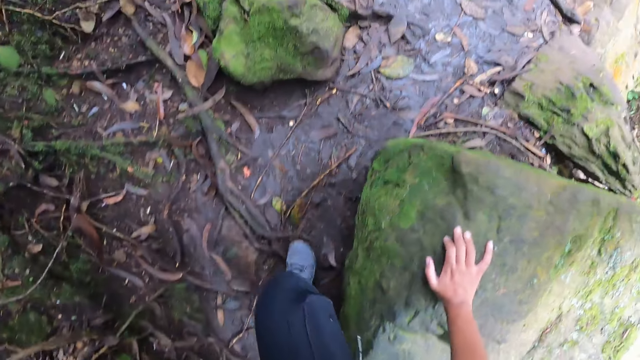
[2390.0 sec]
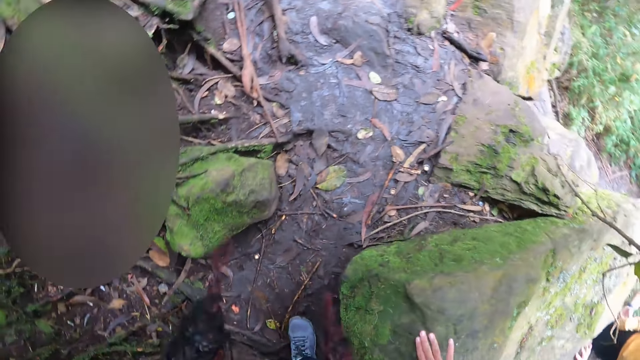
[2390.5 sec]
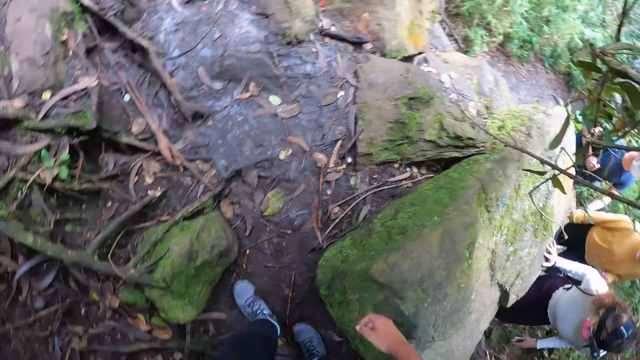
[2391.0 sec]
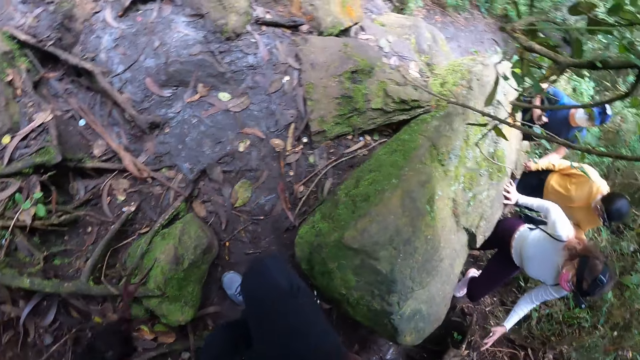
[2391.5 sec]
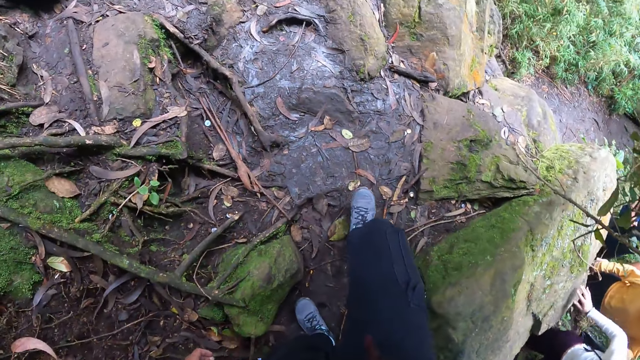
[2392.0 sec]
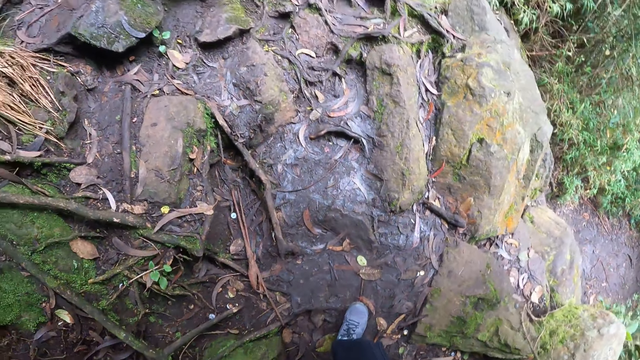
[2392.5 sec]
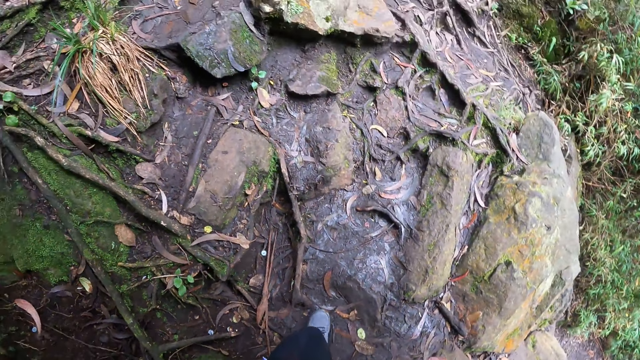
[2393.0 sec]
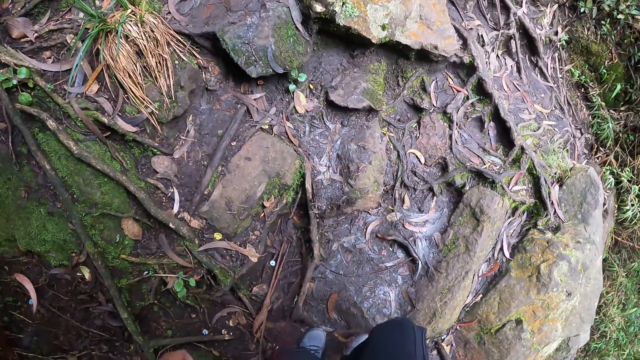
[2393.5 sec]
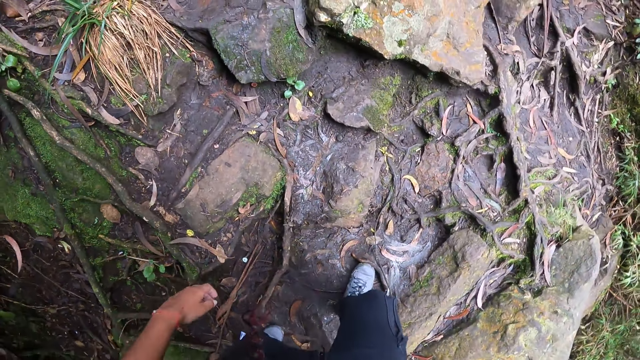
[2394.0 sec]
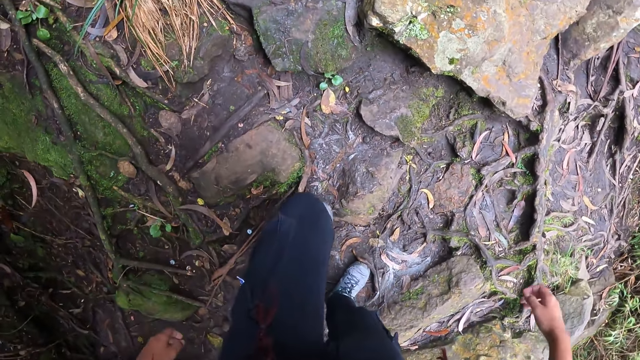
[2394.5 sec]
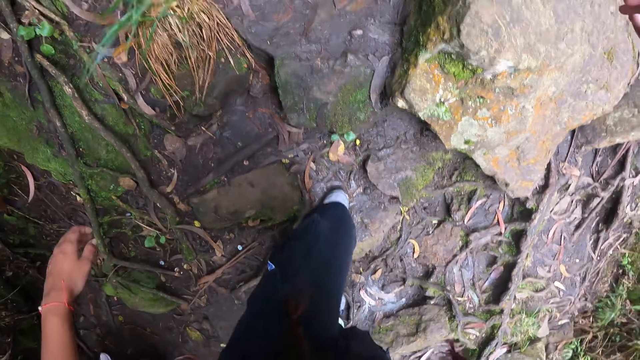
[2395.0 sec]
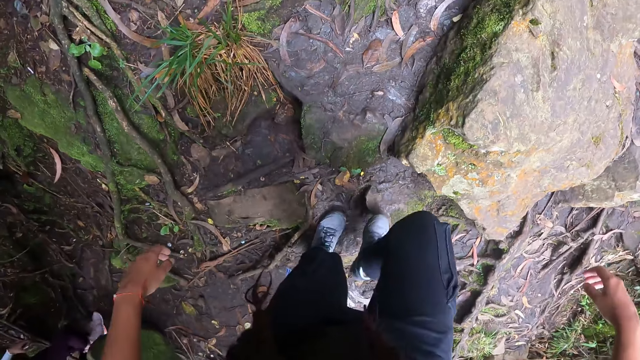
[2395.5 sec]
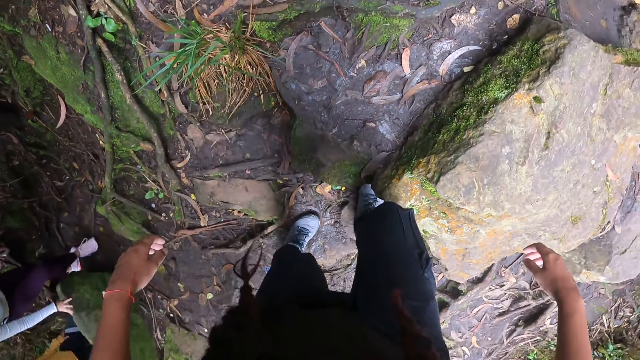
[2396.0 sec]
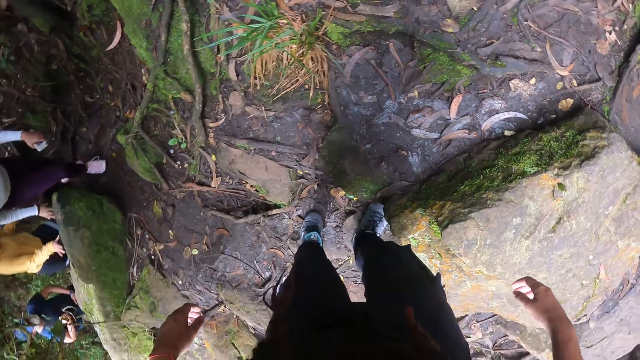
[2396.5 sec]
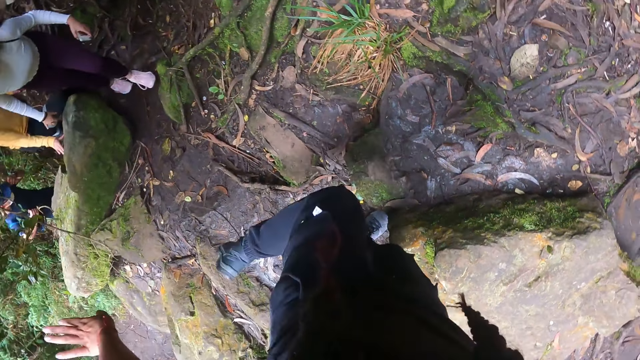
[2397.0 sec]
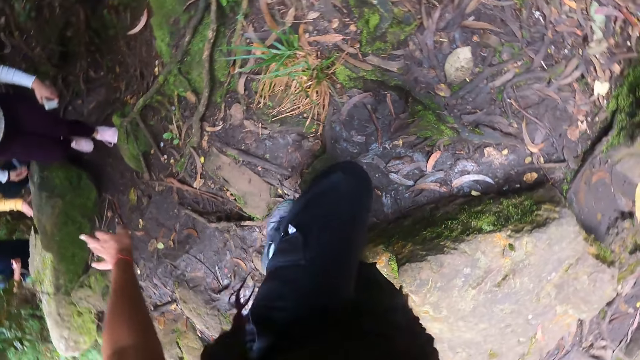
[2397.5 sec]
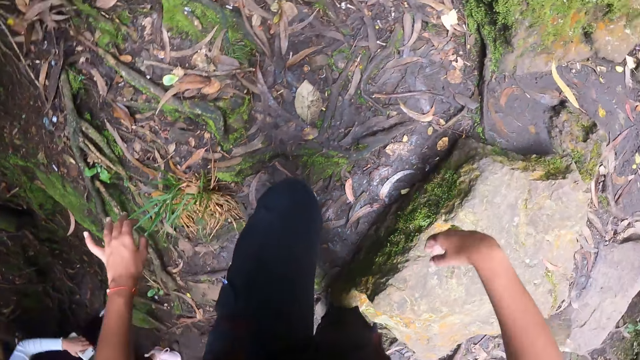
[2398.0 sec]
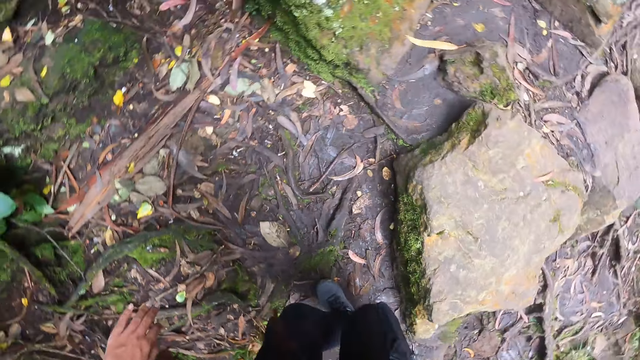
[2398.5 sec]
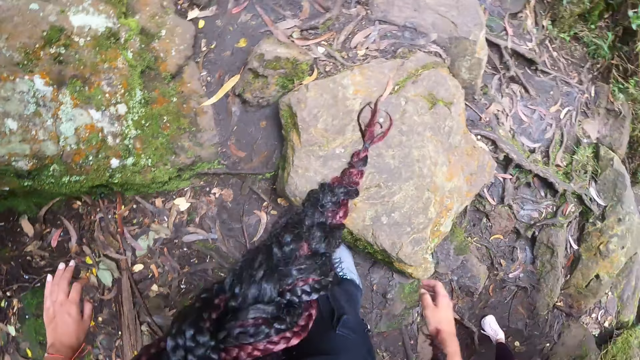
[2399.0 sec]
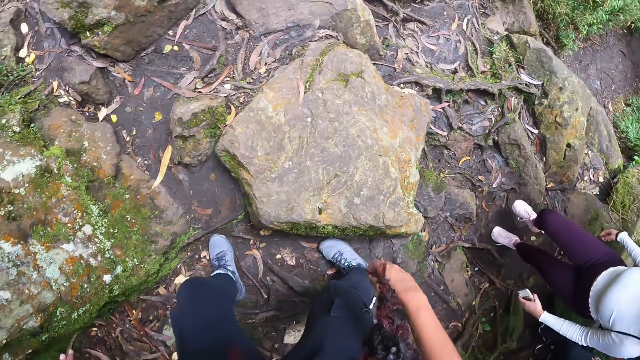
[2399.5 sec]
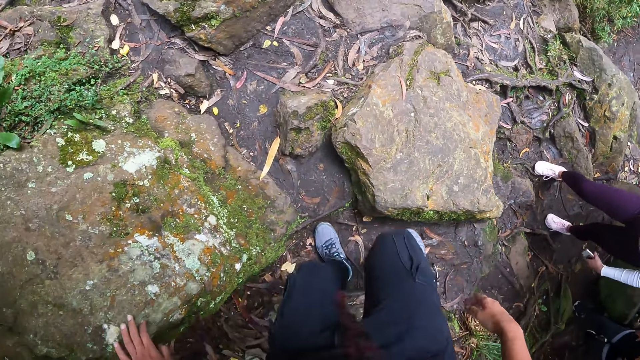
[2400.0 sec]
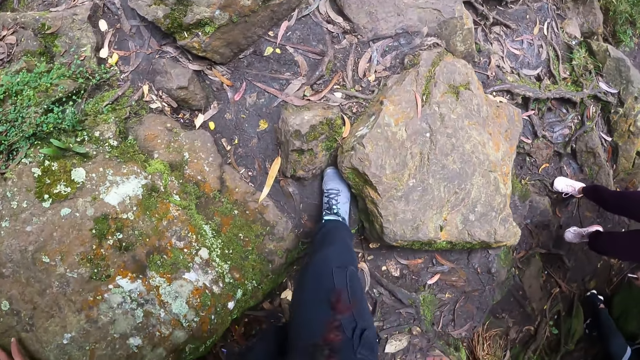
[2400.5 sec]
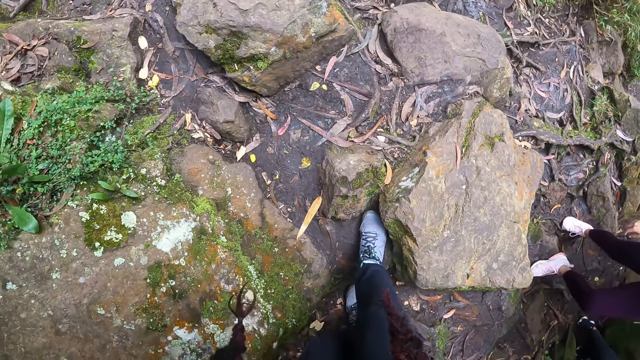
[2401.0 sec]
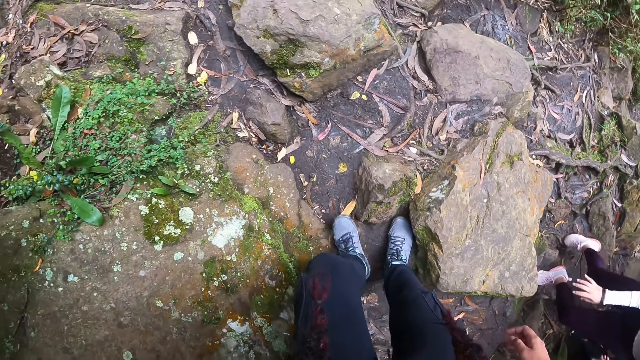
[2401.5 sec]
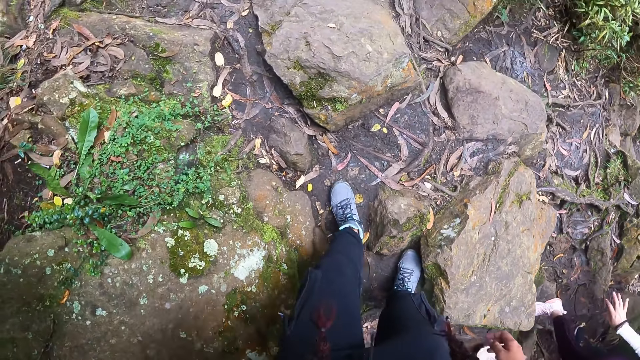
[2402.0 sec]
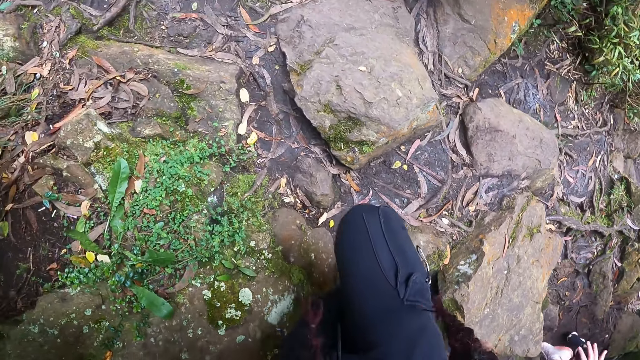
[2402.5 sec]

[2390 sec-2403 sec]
The camera wearer touches the rock. She climbs the hill. She turns her left leg. She places her left hand on a rock.

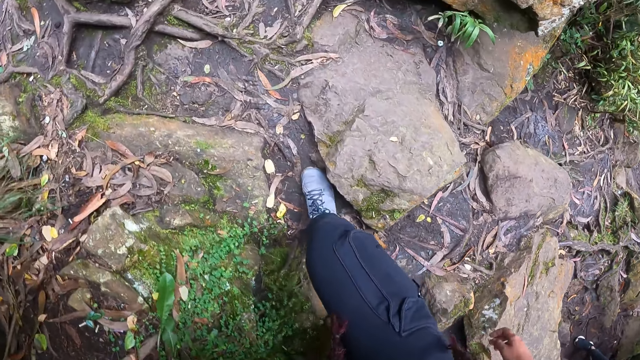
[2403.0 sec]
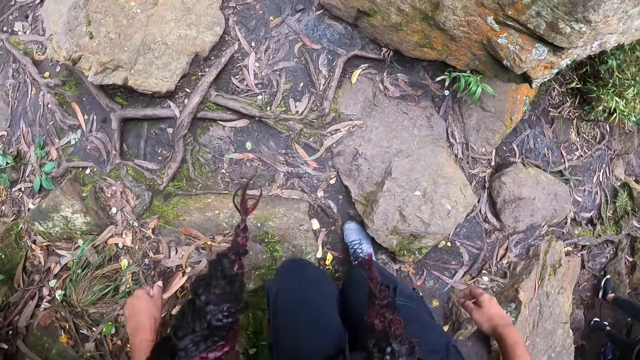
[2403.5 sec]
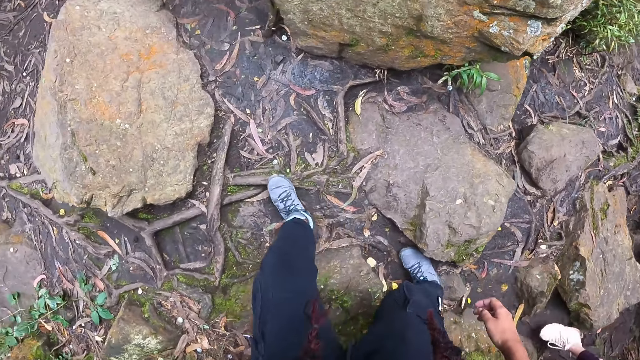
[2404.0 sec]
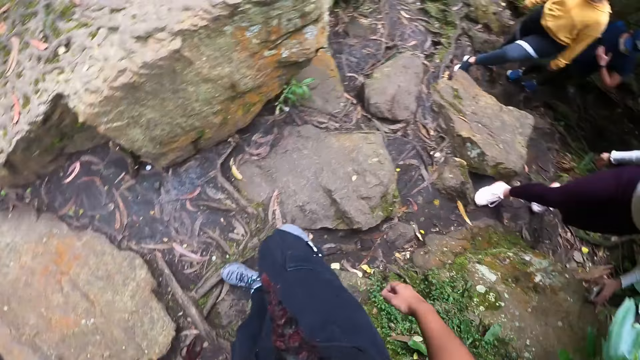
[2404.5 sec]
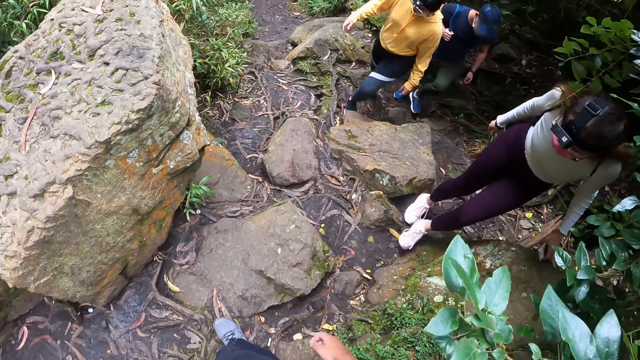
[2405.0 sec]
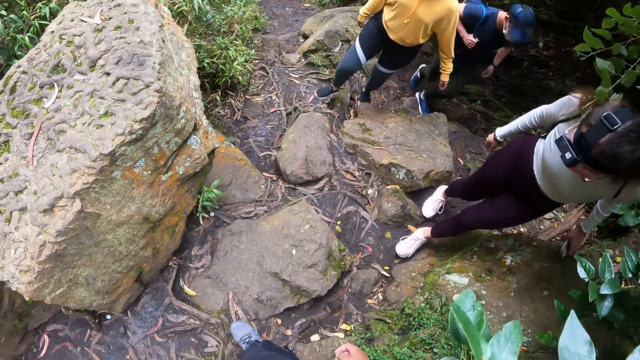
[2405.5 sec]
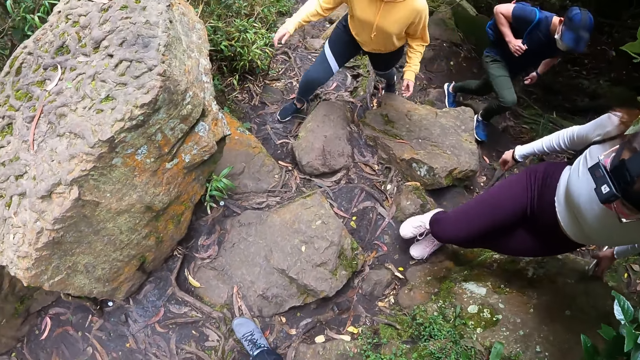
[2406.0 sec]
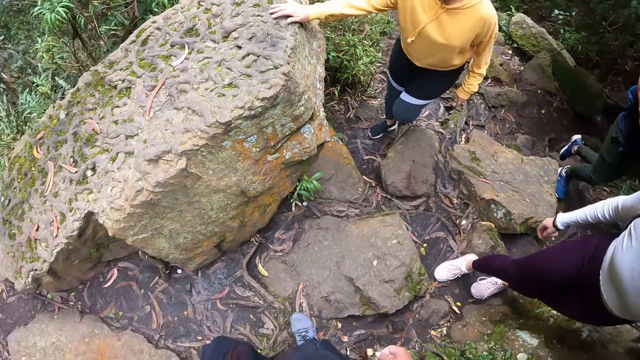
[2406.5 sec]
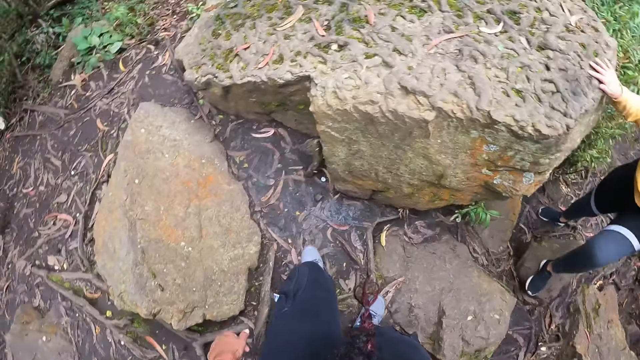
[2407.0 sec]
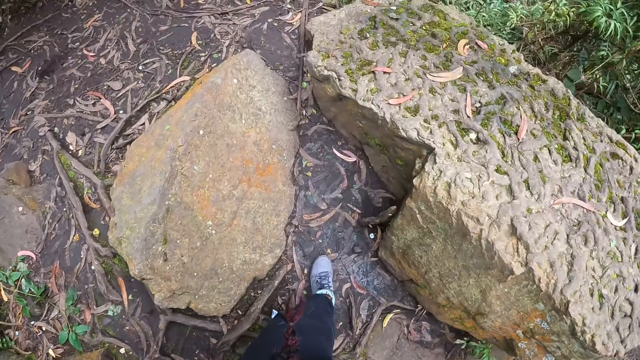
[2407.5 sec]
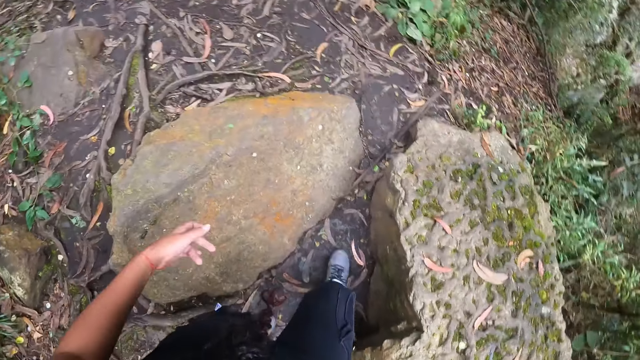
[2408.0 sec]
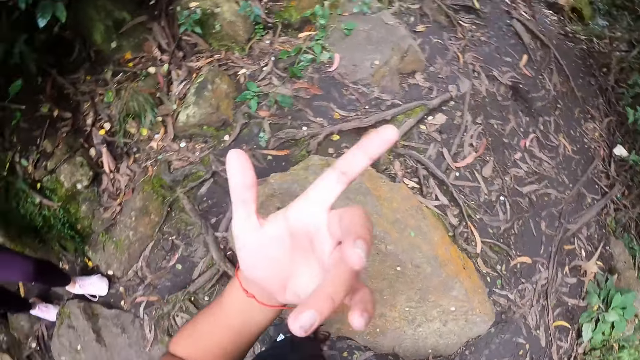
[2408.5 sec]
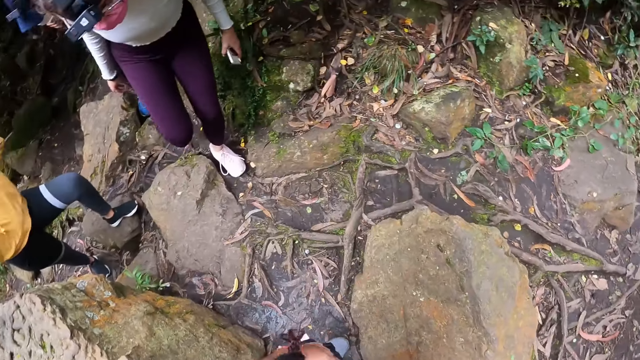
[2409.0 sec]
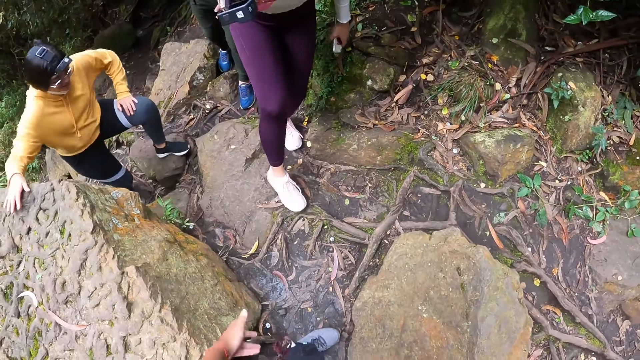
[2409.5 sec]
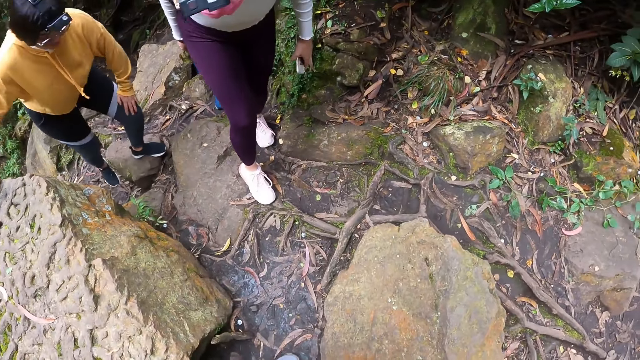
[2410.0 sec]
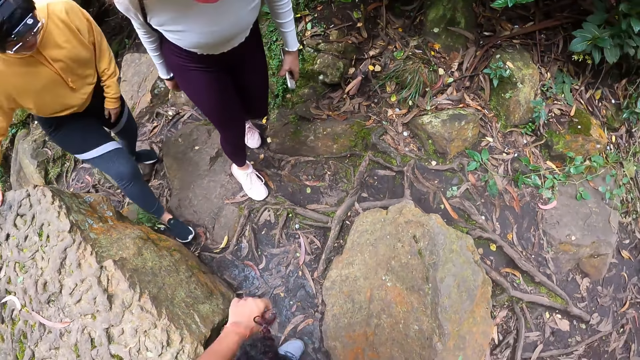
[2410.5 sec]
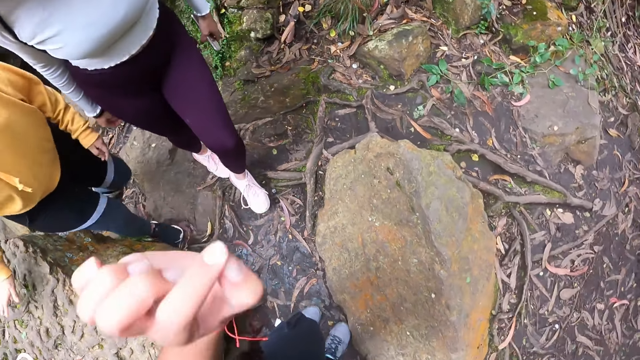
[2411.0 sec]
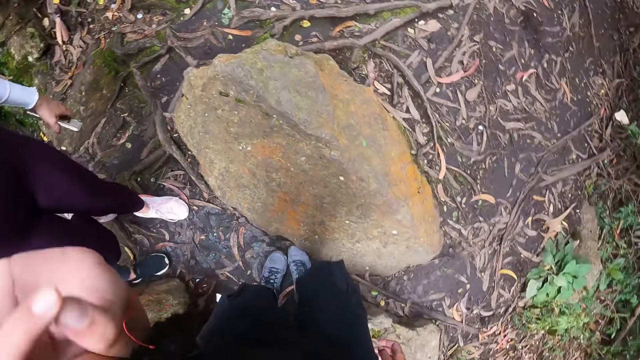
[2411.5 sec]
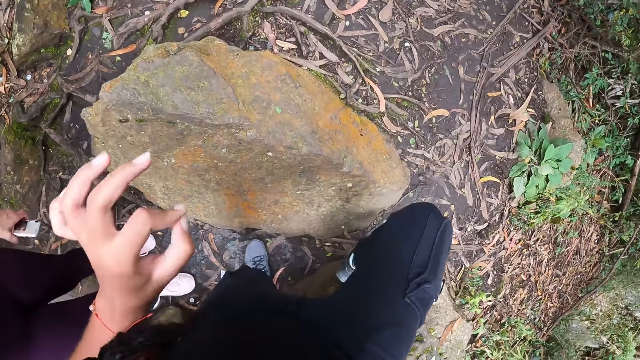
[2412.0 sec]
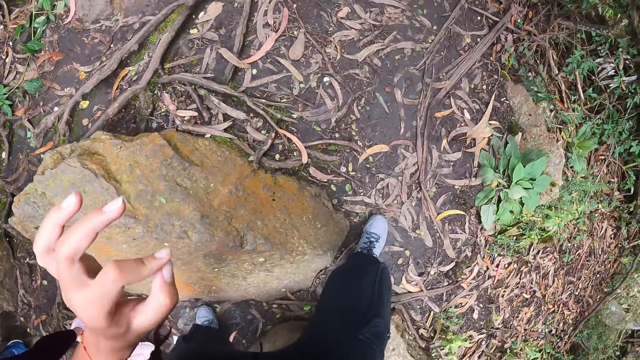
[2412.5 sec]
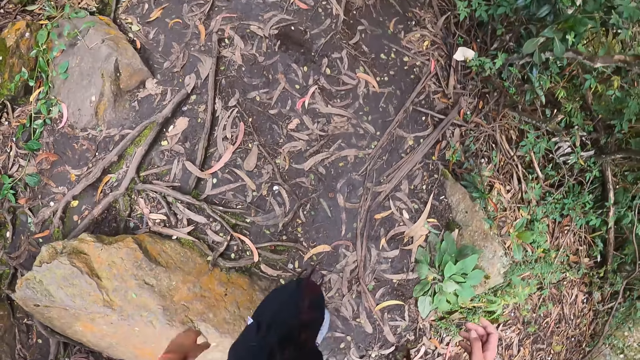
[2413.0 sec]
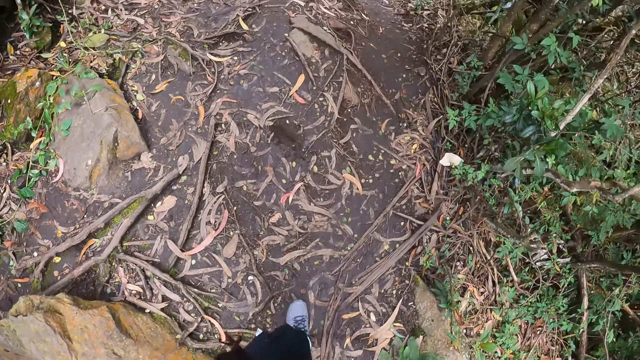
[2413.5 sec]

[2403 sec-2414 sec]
The camera wearer climbs the hill. She looks behind. She gesticulates with her left hand. The woman places her left hand on her left lap along the steps.
